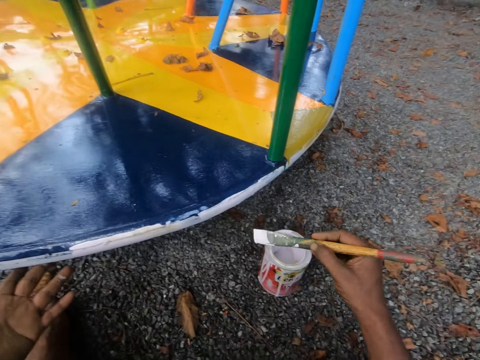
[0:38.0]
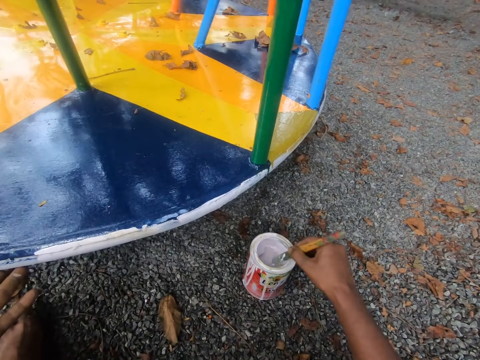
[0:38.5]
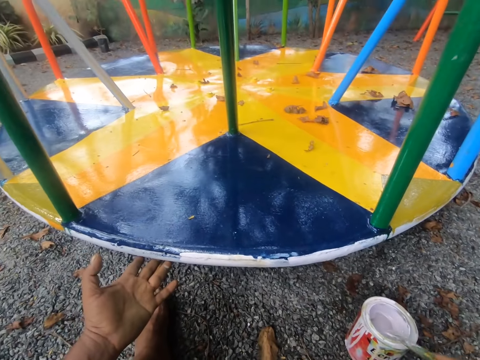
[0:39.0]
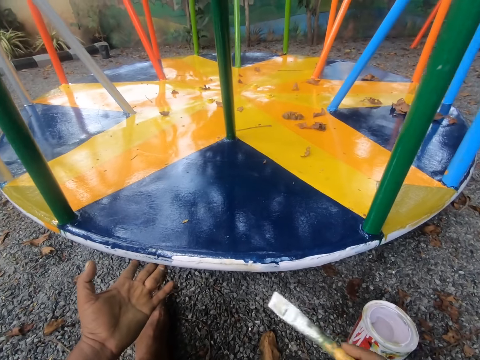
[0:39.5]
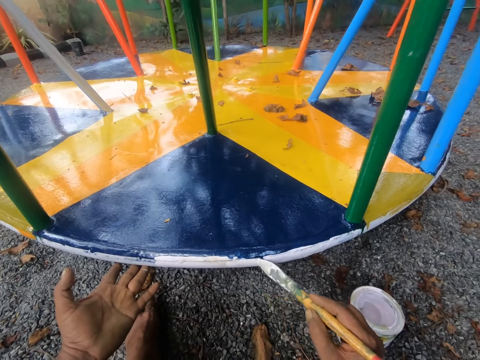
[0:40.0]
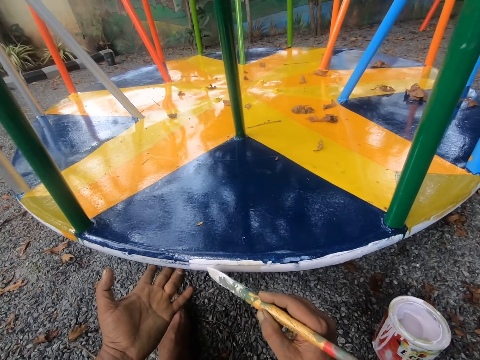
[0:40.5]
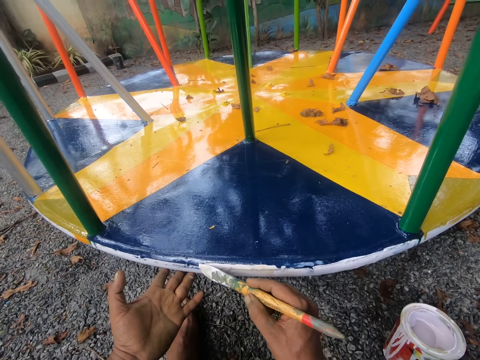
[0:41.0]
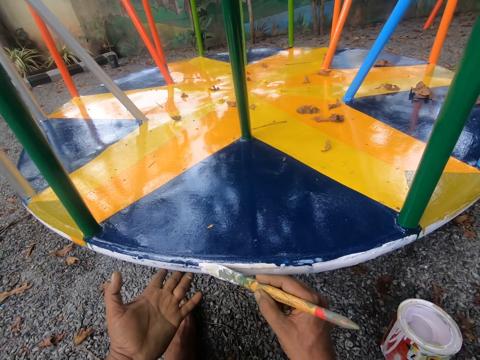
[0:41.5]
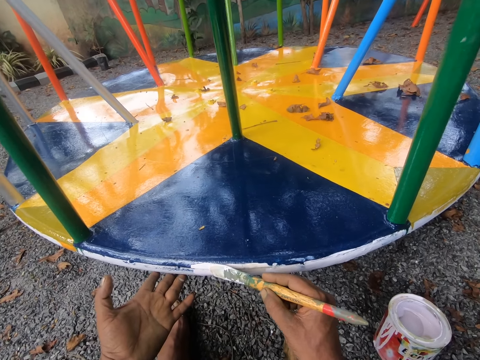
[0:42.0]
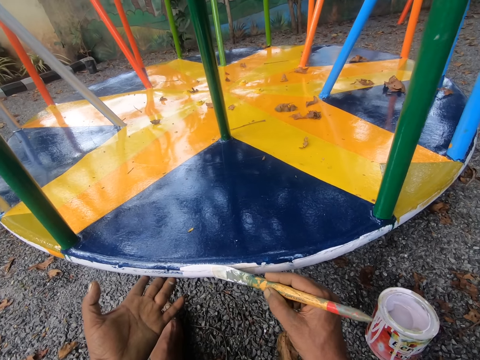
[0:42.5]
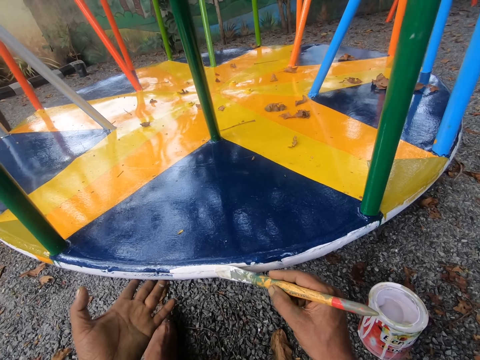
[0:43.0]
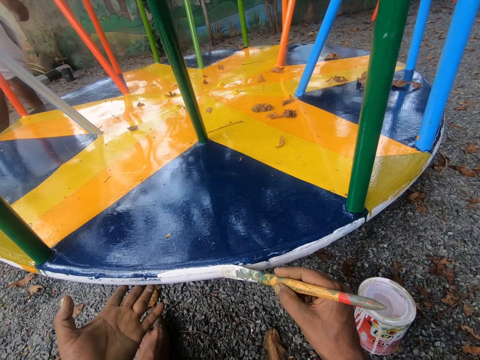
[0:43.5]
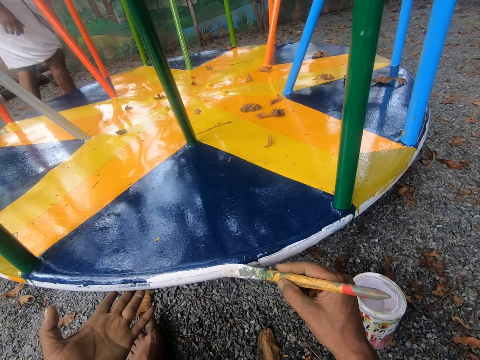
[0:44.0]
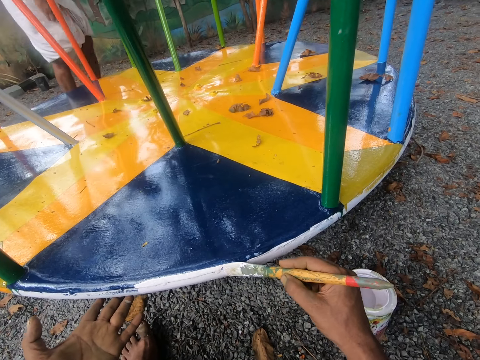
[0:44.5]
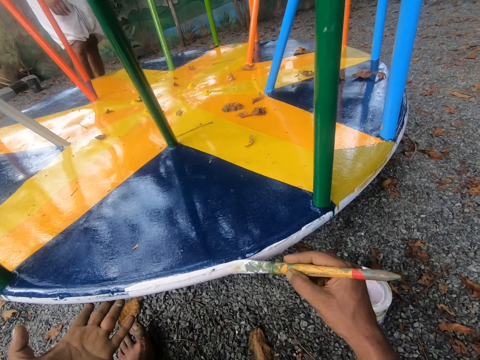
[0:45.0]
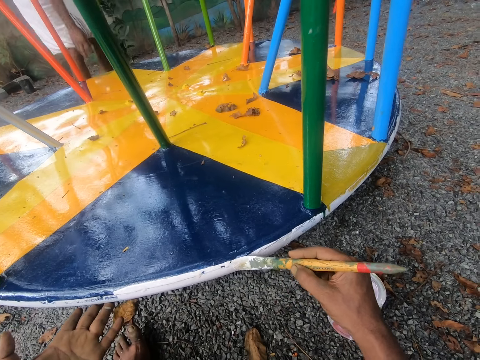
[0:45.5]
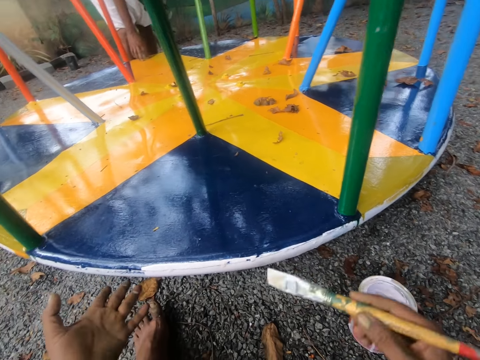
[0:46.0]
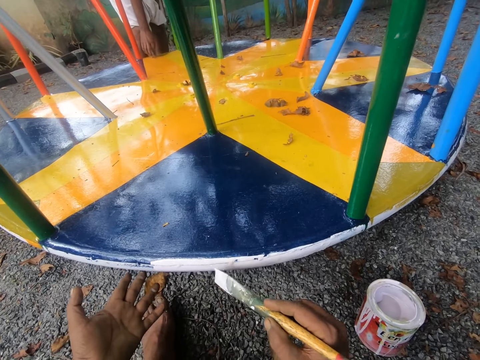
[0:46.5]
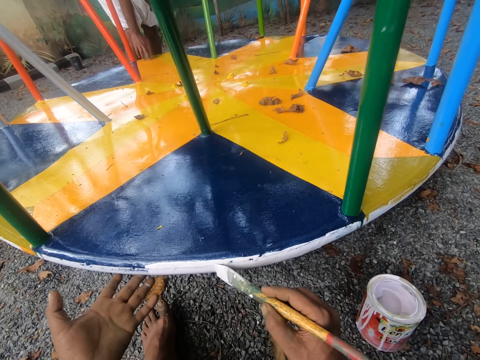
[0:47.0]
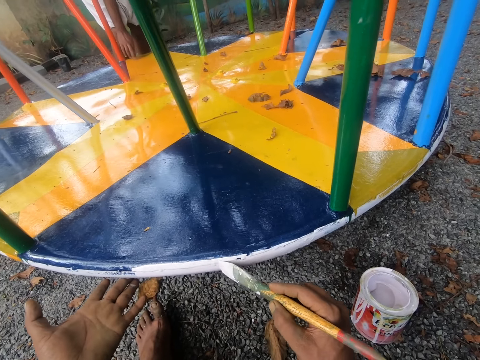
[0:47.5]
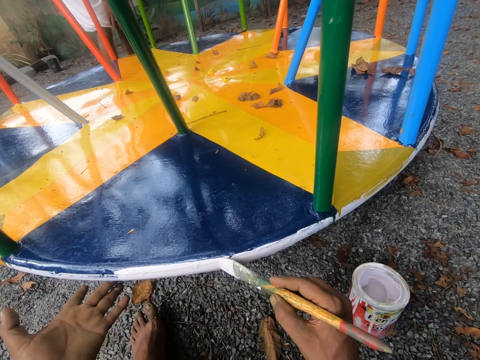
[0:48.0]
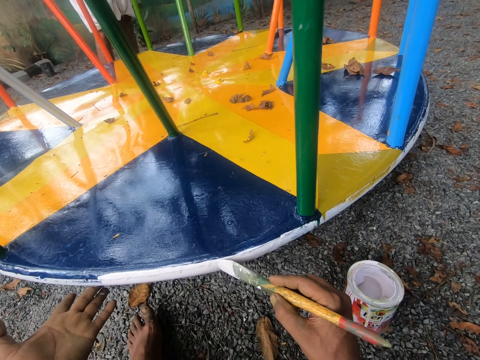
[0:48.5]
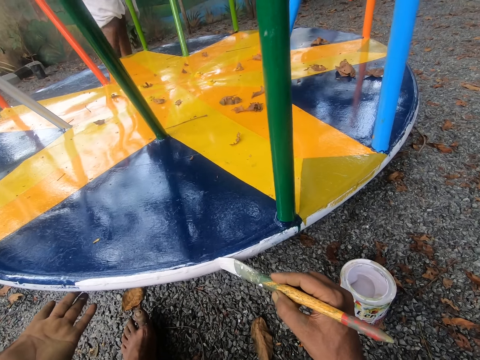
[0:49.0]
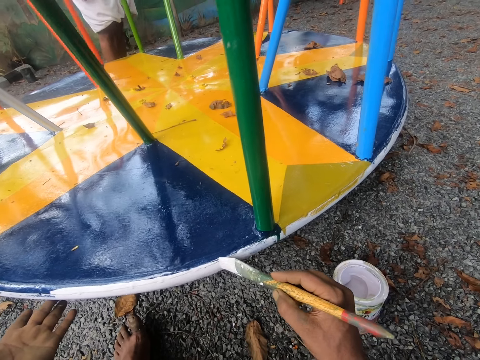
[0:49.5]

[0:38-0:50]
The camera wearer dips the paint brush in the paint can. They paint the merry go round with the brush. A man walks toward the merry go round. The camera wearer paints the merry go round.

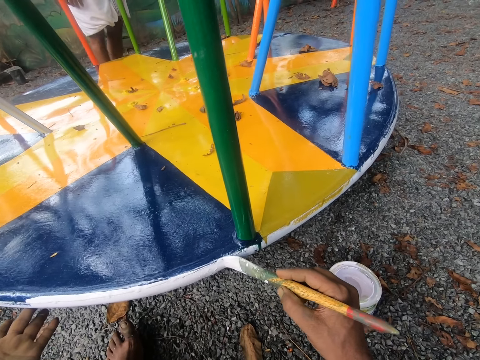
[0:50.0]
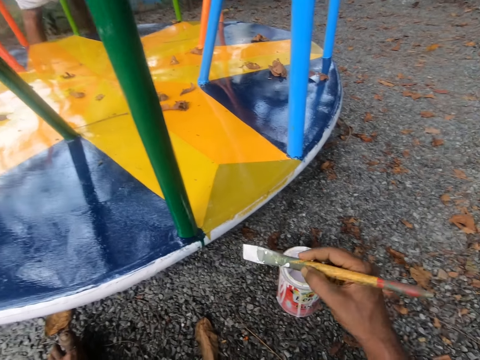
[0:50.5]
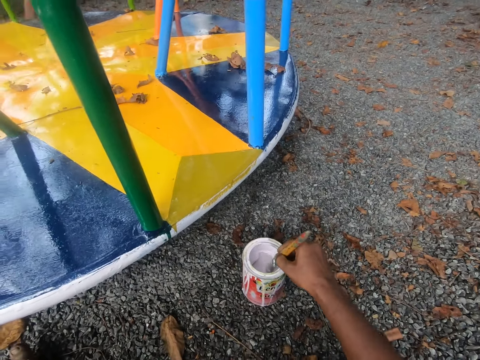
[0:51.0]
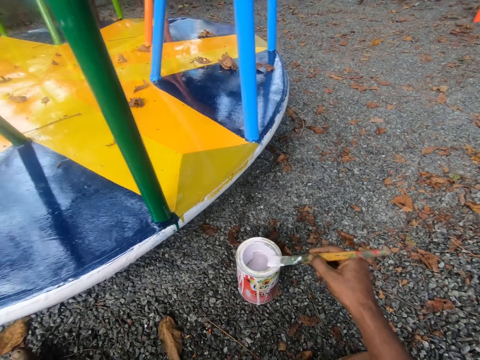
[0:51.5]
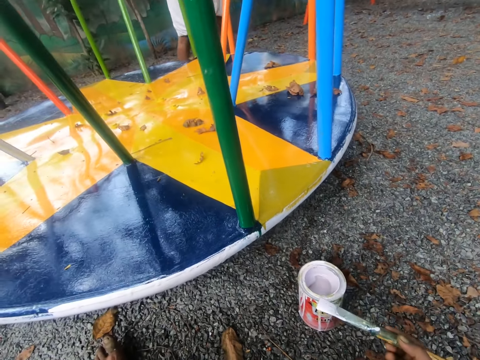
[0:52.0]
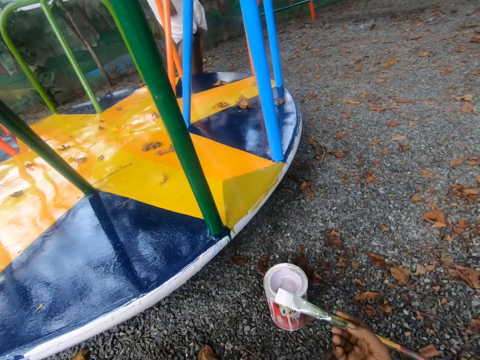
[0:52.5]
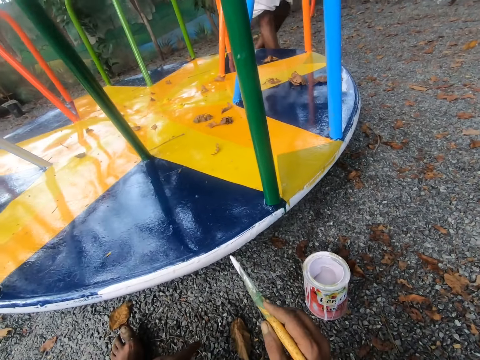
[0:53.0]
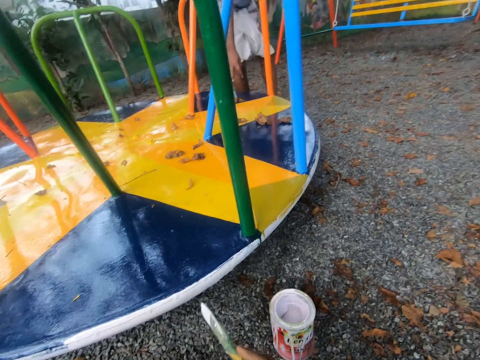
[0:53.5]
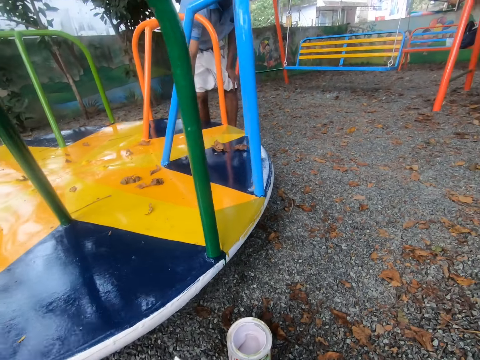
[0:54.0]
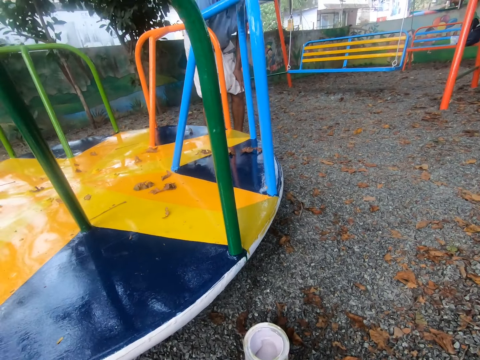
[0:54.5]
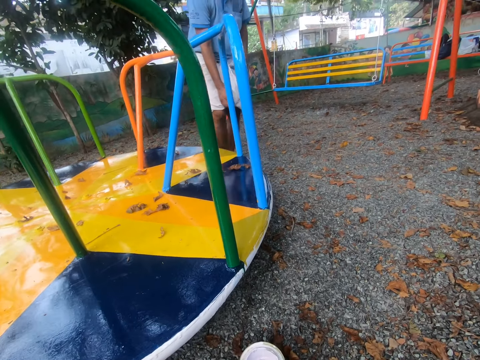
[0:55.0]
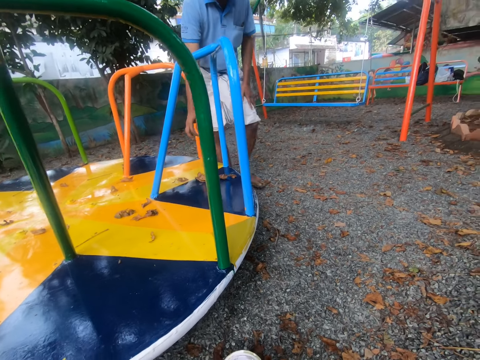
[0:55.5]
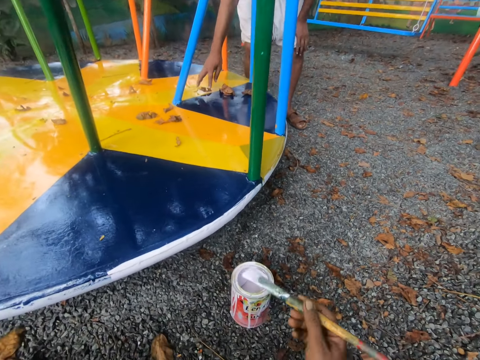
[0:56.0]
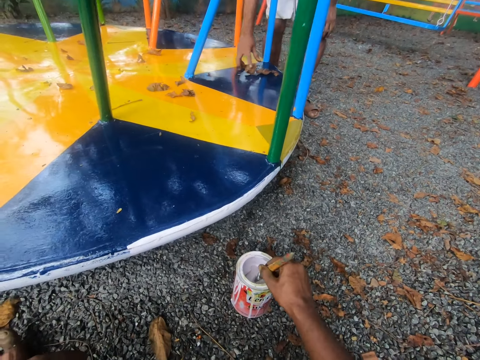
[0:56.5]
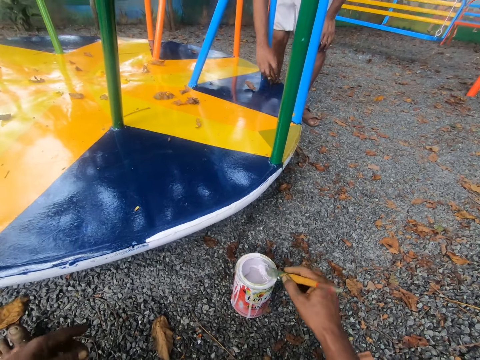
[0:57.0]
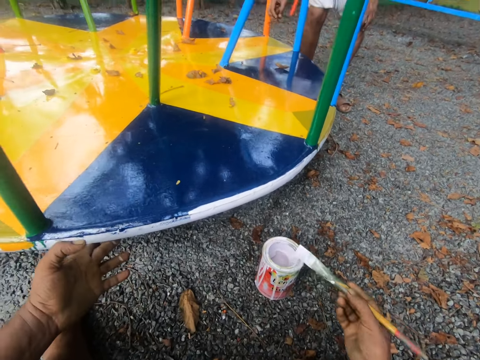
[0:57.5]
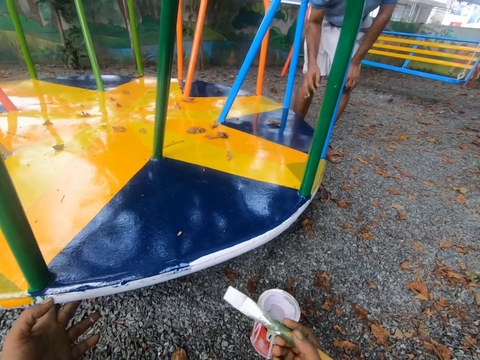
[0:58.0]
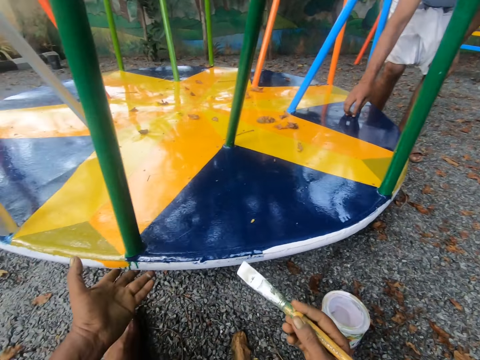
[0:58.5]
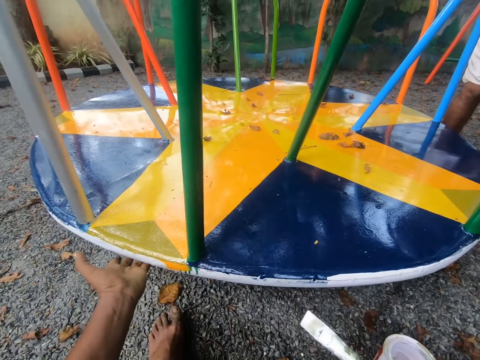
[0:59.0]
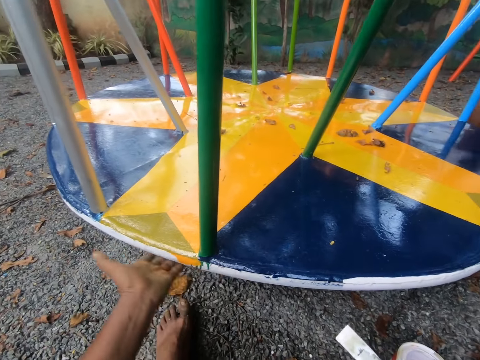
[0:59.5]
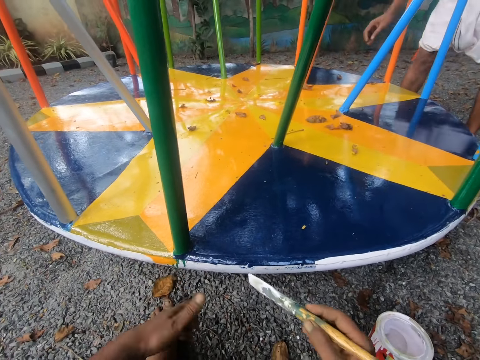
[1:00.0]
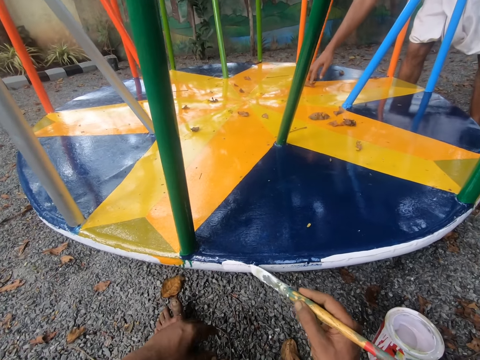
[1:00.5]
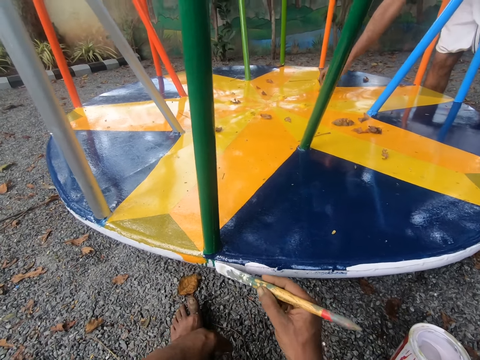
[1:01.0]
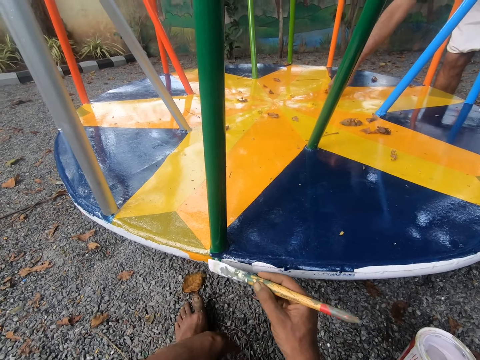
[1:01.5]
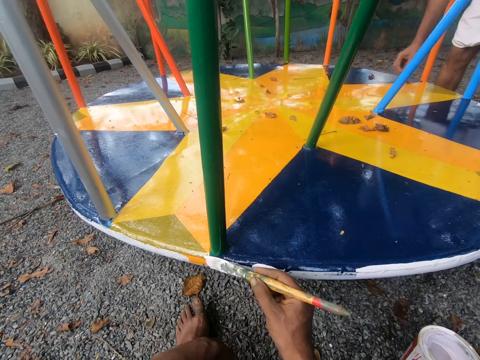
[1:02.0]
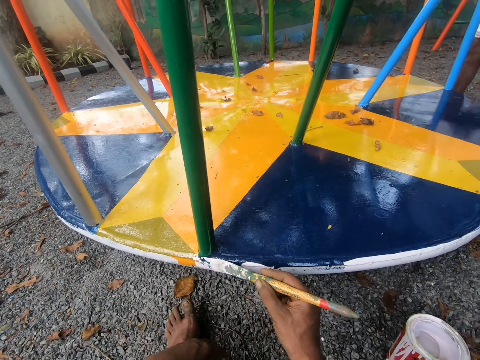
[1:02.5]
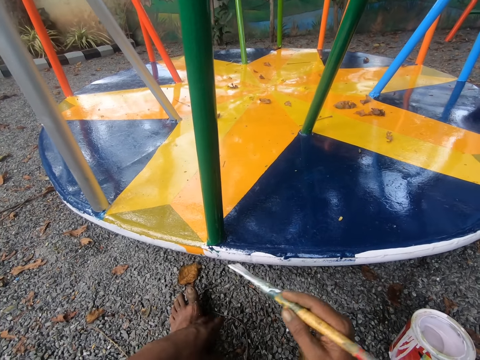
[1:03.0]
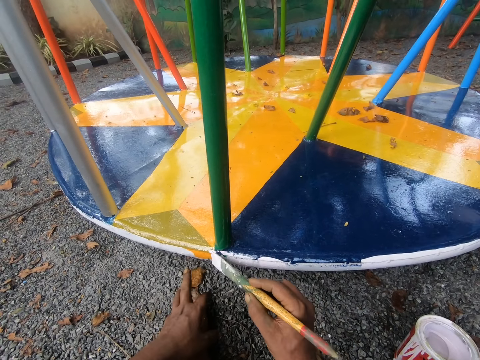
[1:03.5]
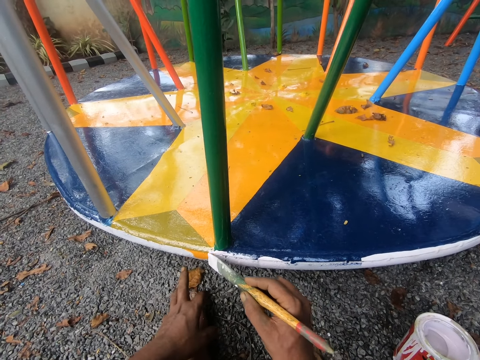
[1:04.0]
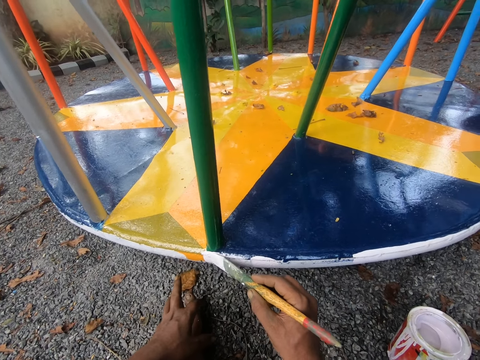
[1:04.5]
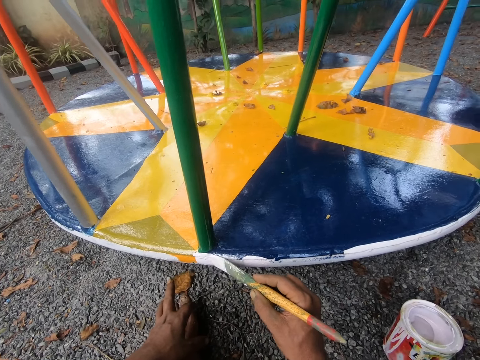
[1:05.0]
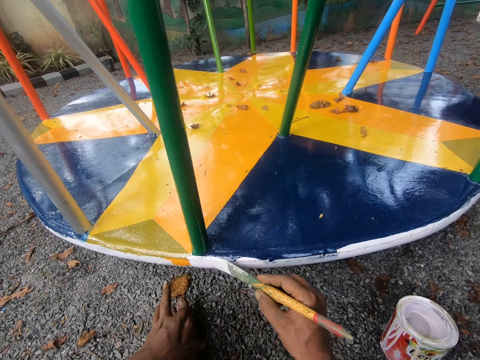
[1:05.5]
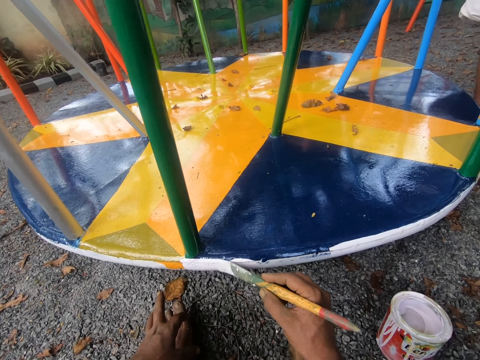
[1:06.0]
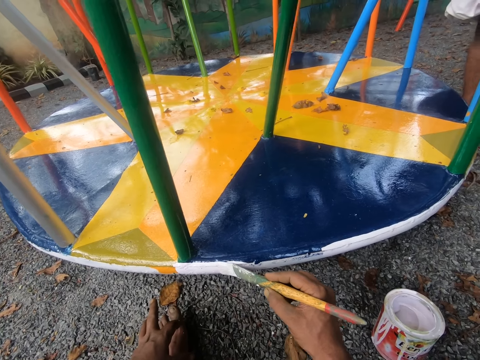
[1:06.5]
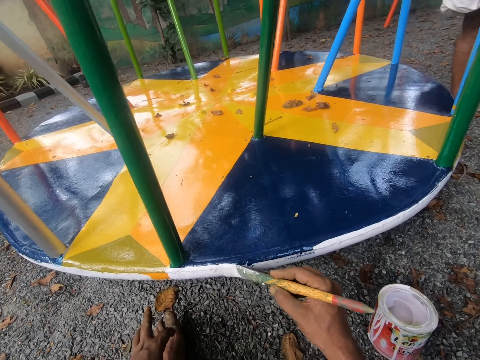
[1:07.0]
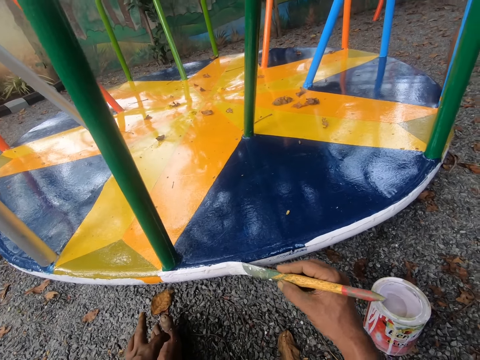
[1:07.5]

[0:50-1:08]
The camera wearer dips the paint brush in the paint can. He paints the merry go round. He interacts with a man. The man removes the dry leaves from the merry go round. The camera wearer dips the paint brush in the paint can. He holds the merry go round with his left hand. He wipes the merry go round. He paints the merry go round with the brush.
